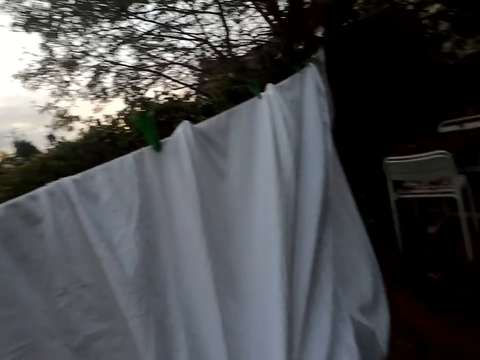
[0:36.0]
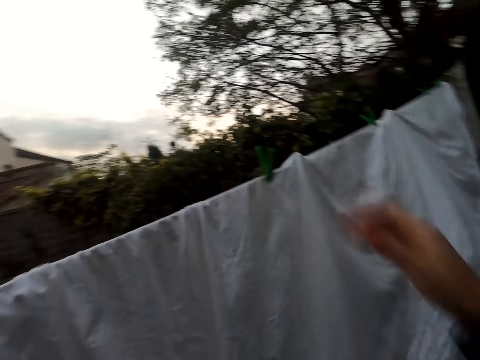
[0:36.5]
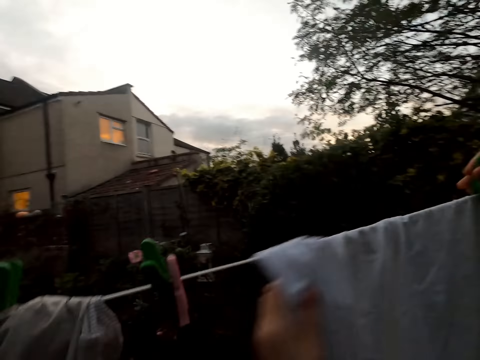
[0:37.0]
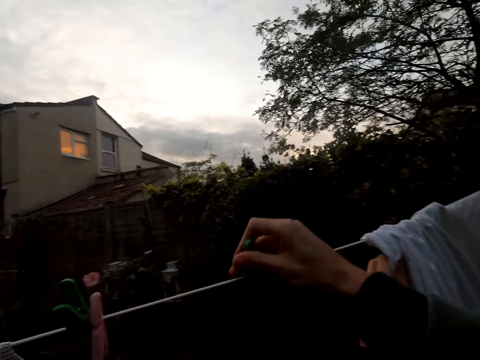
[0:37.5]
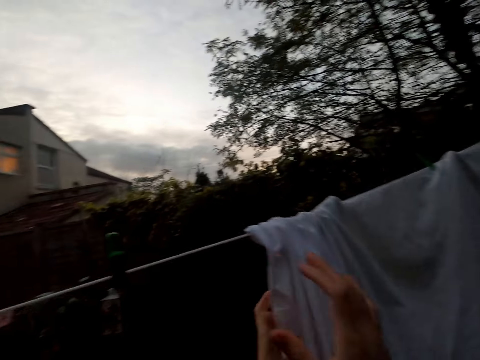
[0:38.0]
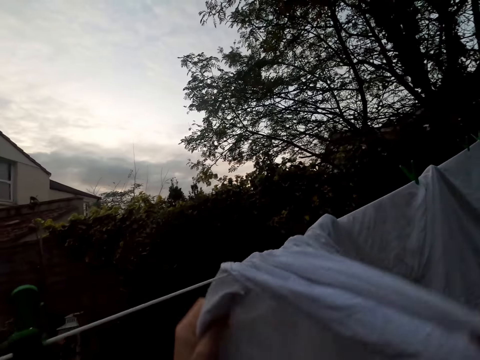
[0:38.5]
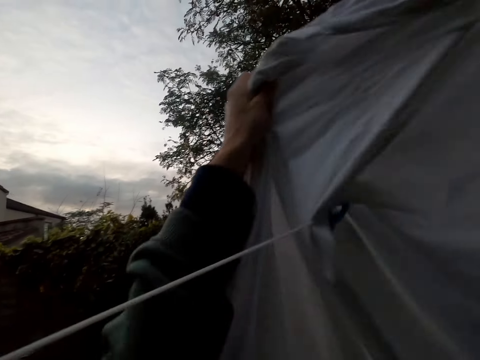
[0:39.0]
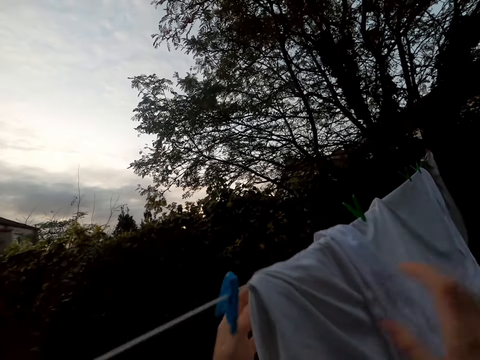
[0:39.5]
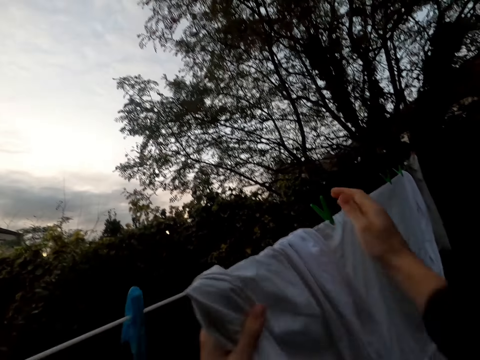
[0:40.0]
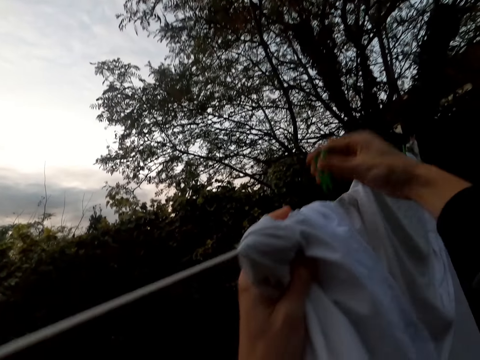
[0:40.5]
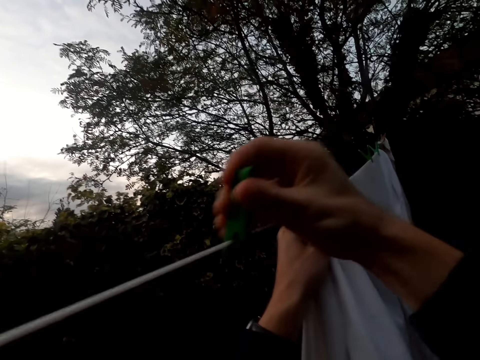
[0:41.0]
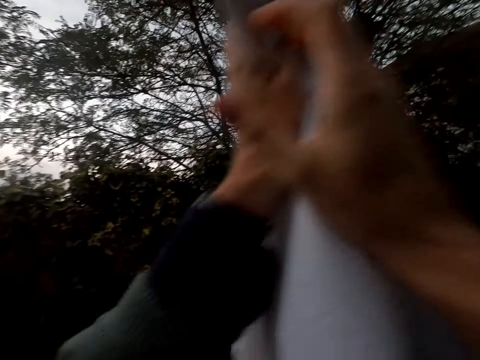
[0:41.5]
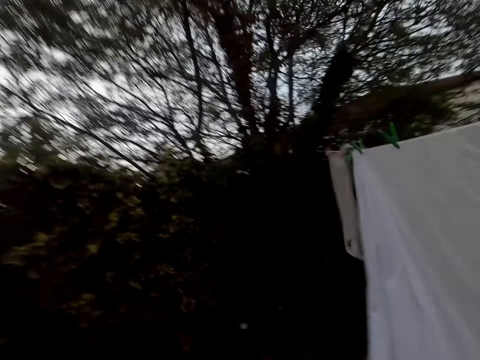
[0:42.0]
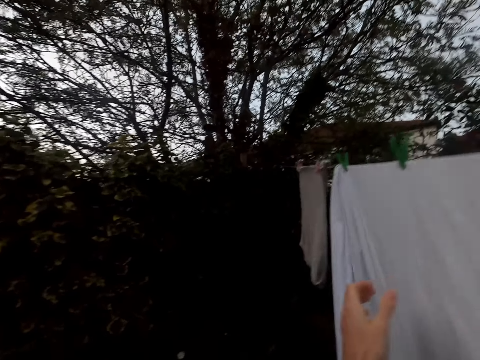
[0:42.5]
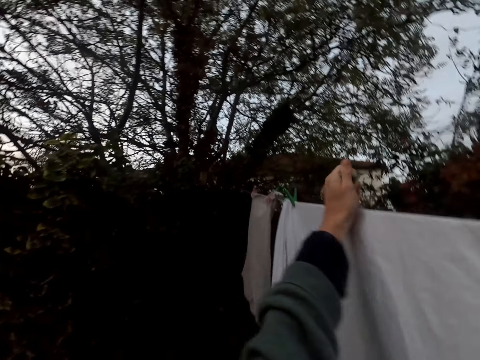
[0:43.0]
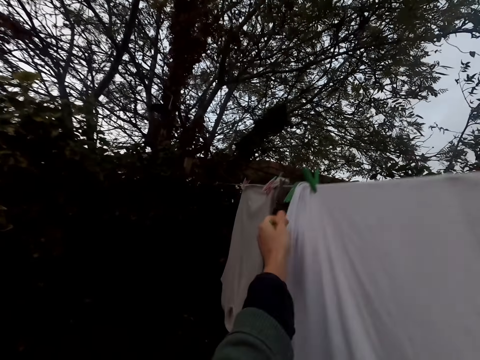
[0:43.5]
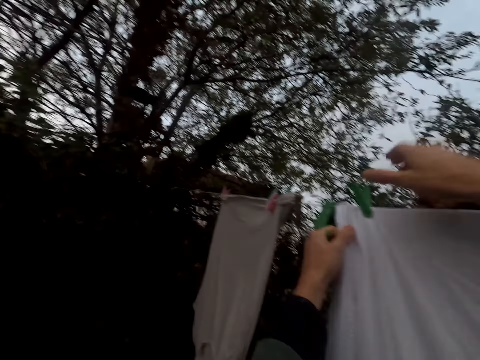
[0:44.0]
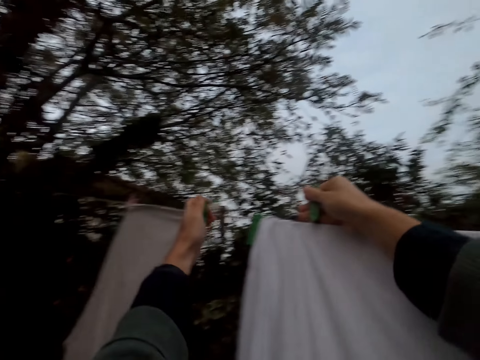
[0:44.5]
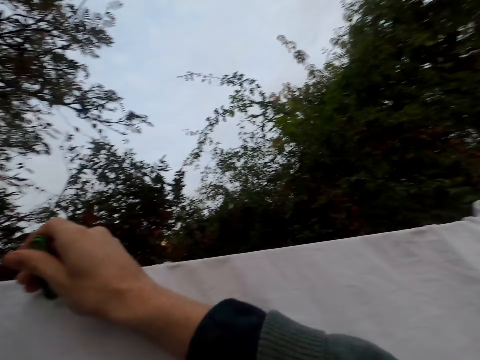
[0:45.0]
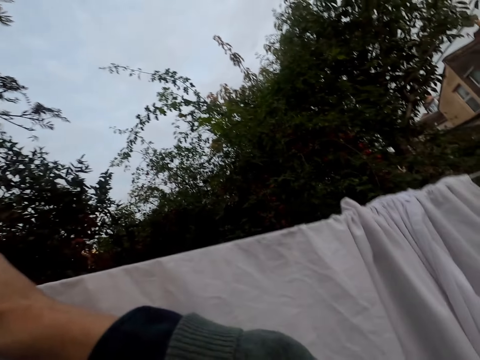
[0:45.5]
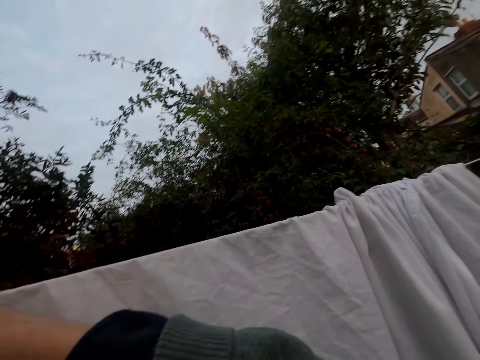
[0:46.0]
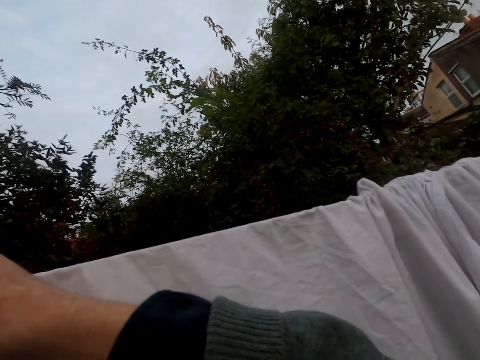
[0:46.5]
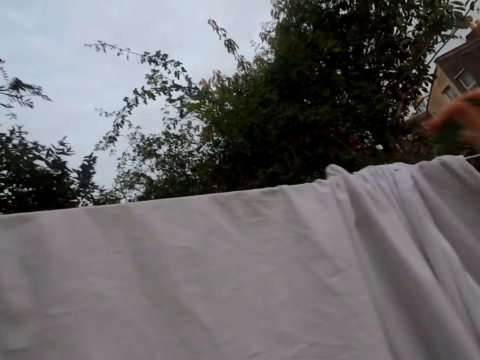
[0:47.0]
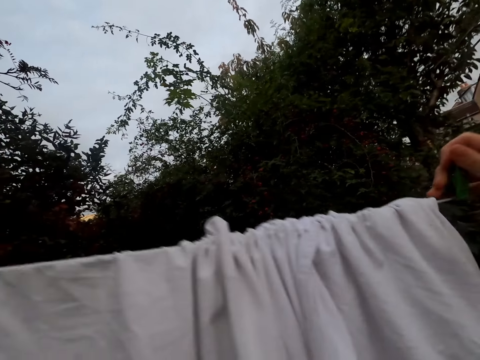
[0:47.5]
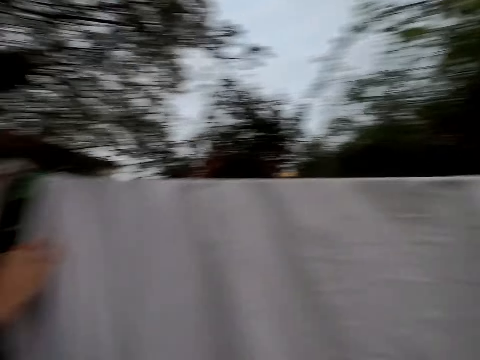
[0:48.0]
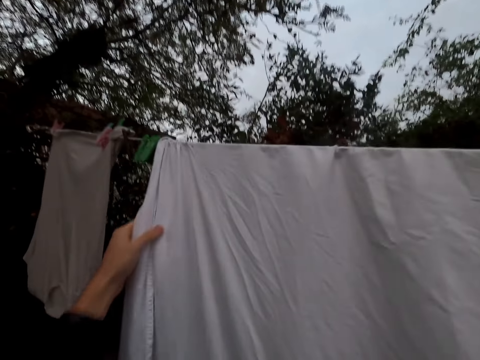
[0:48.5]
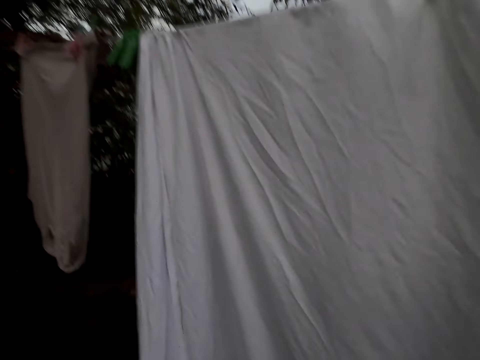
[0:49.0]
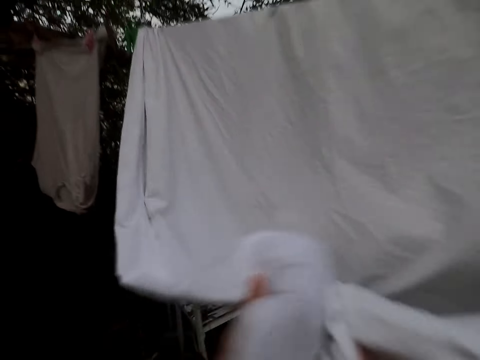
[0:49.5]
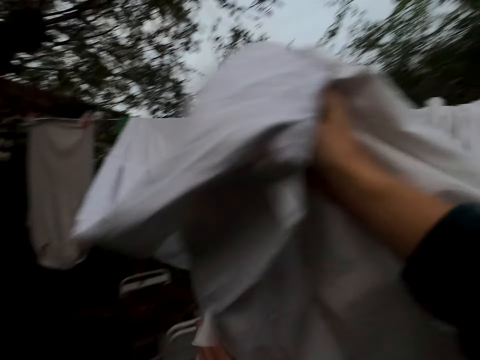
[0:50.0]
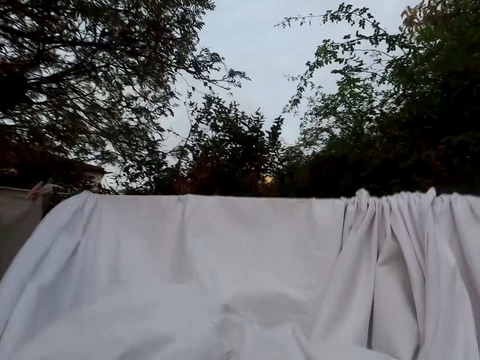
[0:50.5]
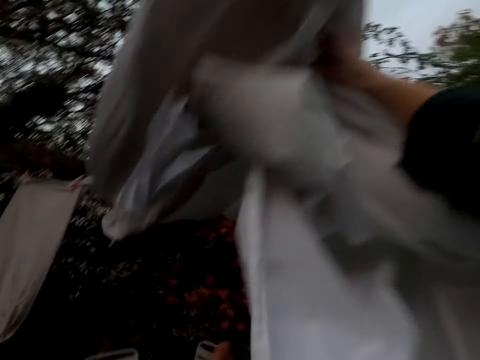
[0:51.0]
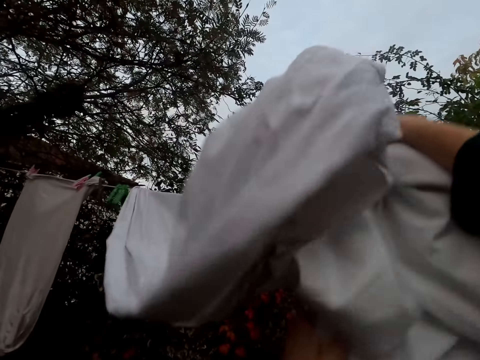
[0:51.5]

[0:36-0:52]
The camera wearer unhangs the cloth. He picks up a peg and sticks the peg on the hanging line. He folds the bedsheet. He moves the cloth on the clothes line. He pulls the bedsheet. He unhangs the cloth. He picks up a peg and sticks the peg on the hanging line. He walks beside the bedsheet. He unhangs the cloth. He picks up a peg. He holds the bedsheet. He unhangs the cloth again. He picks up a peg. He pulls his hand off the bedsheet. He sticks the peg on the hanging line. He pulls the bedsheet. He lifts the bedsheet.

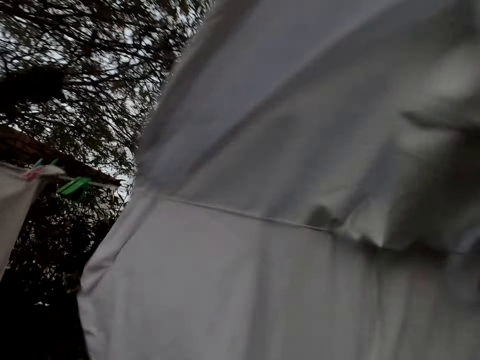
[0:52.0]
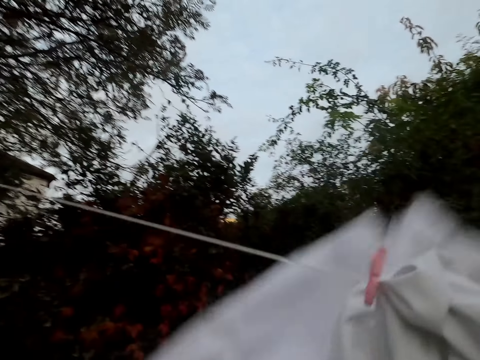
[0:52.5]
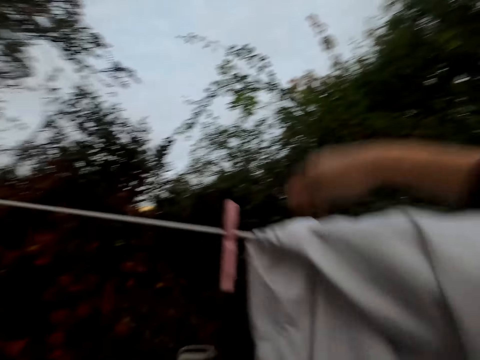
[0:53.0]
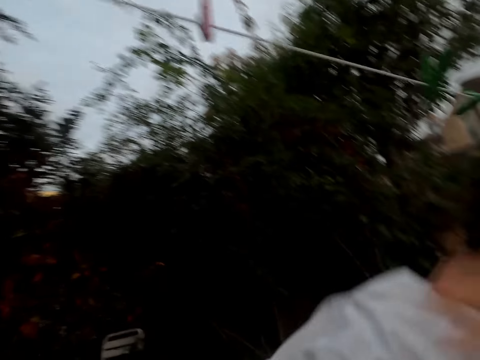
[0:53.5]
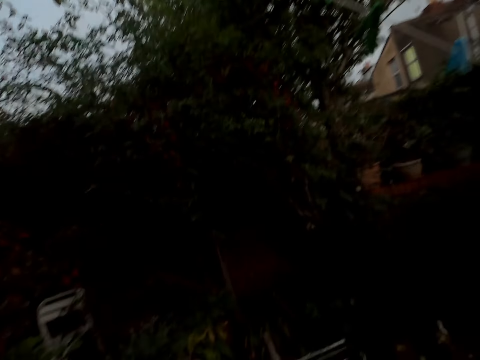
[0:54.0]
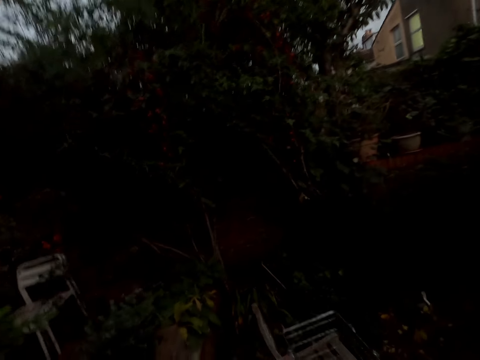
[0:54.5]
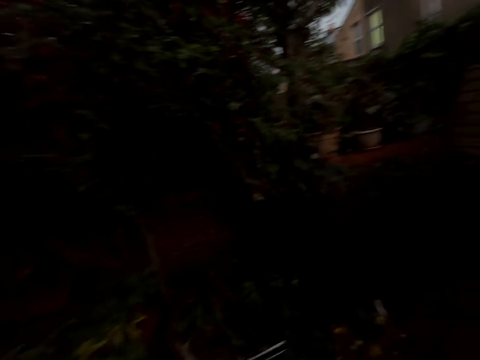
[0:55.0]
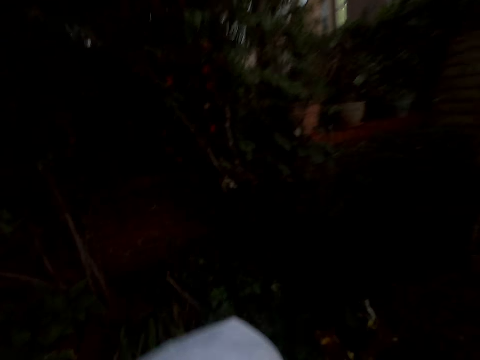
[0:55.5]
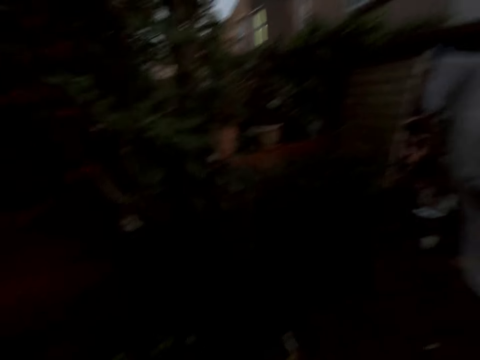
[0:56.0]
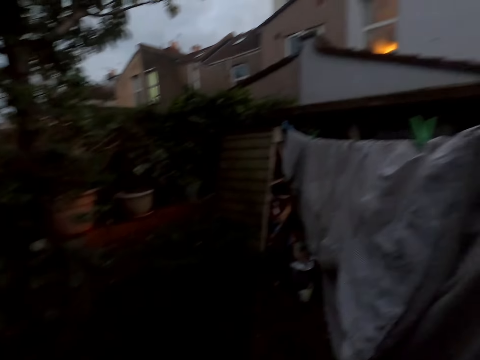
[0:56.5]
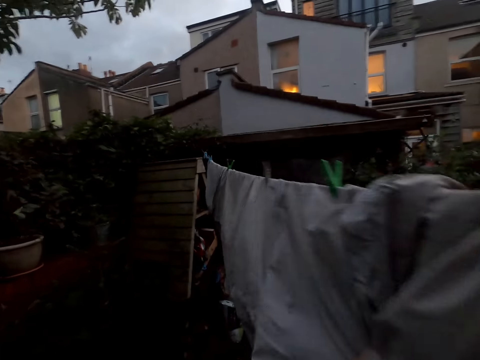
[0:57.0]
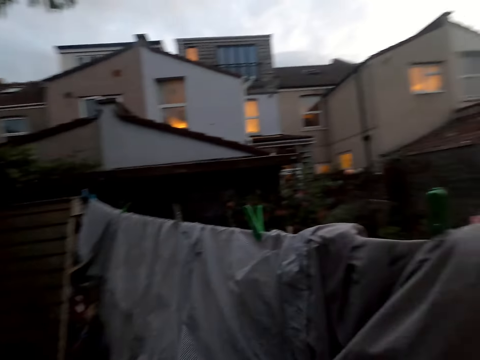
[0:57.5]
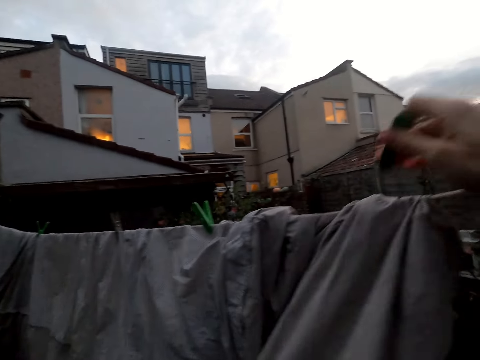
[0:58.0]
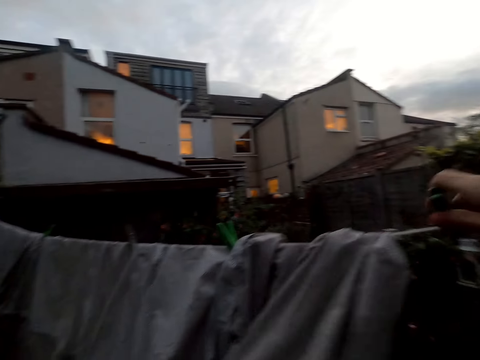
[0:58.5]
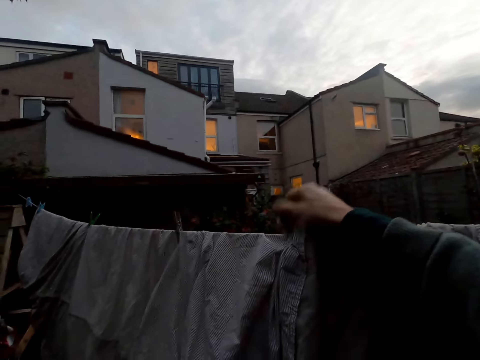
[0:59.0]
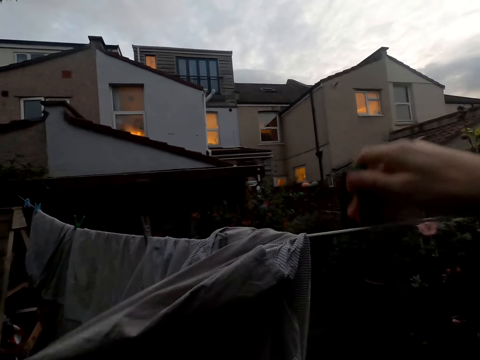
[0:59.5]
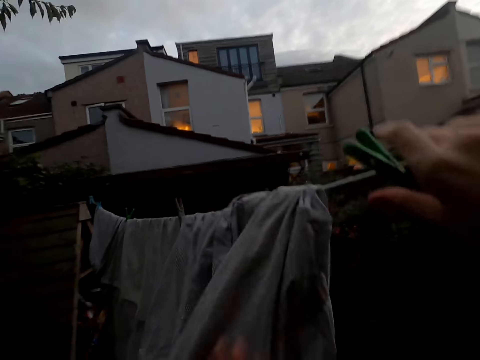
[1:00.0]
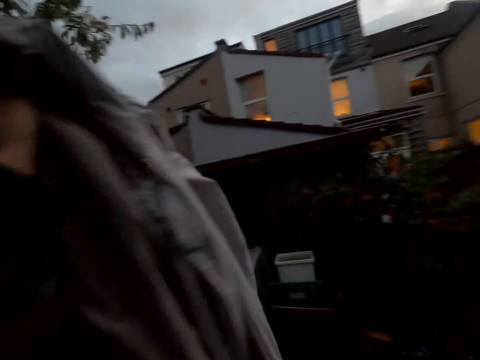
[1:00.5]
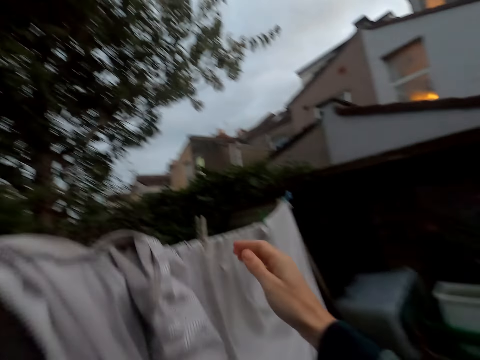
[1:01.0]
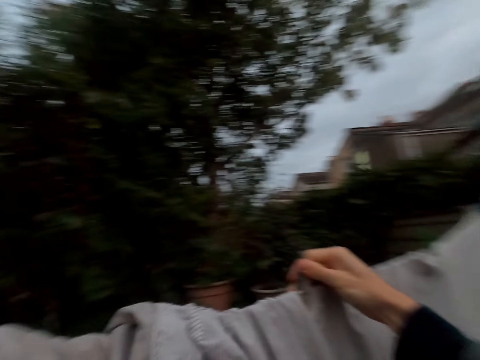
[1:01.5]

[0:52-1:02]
The camera wearer unhangs the bedsheet. They walk around the compound. They pull the bedsheet. They remove a peg from the clothes line and put the peg on the clothes line. They remove a peg from the clothes line and put the peg on the clothes line. They pull the bedsheet. They remove a peg from the clothes line.
